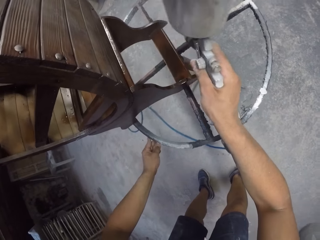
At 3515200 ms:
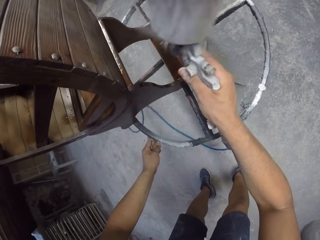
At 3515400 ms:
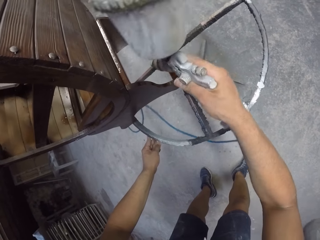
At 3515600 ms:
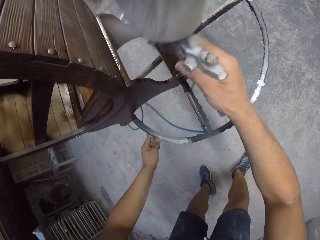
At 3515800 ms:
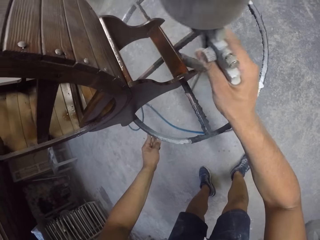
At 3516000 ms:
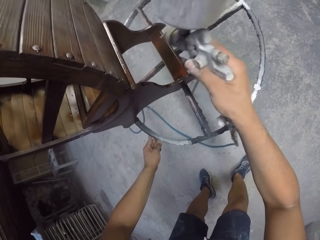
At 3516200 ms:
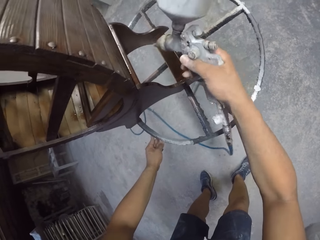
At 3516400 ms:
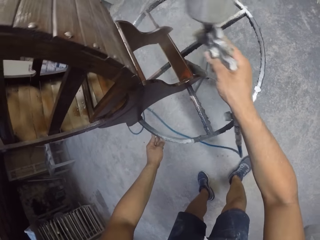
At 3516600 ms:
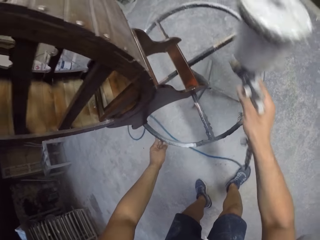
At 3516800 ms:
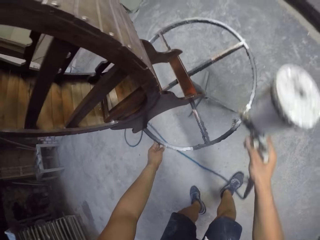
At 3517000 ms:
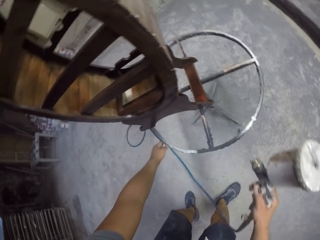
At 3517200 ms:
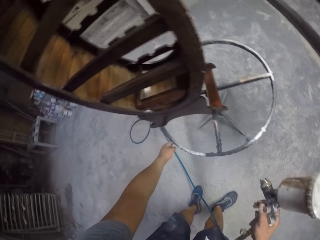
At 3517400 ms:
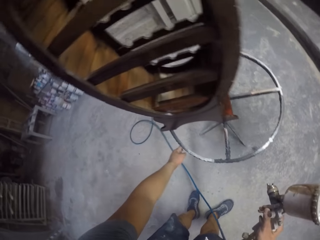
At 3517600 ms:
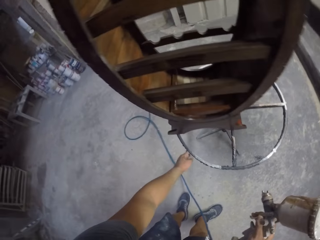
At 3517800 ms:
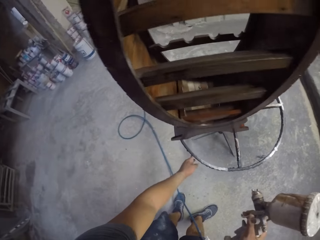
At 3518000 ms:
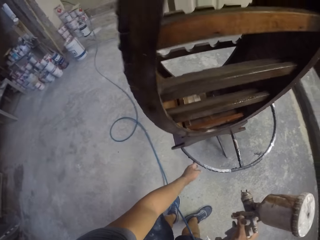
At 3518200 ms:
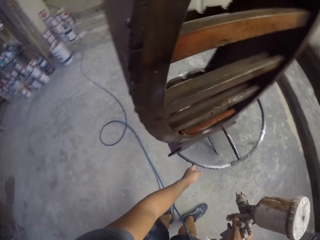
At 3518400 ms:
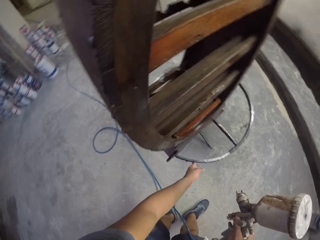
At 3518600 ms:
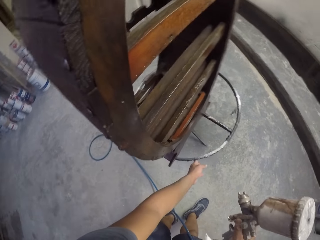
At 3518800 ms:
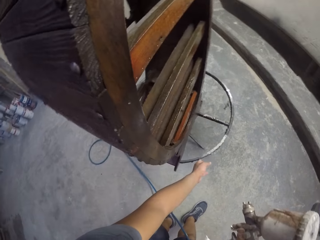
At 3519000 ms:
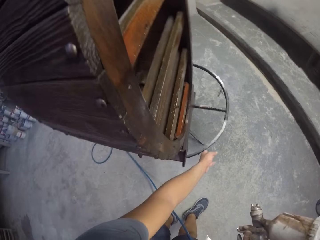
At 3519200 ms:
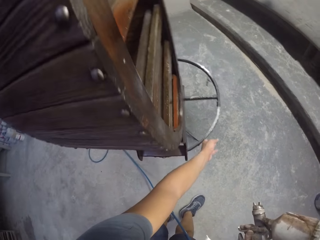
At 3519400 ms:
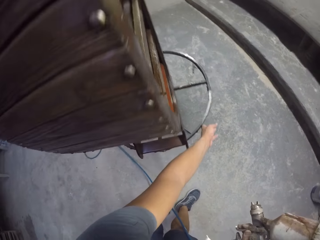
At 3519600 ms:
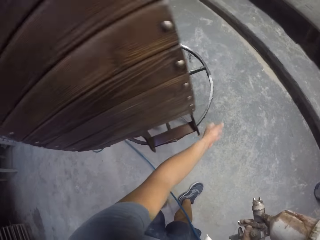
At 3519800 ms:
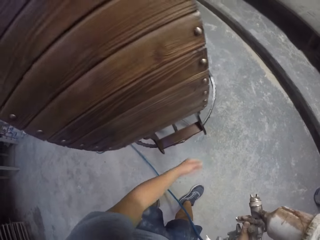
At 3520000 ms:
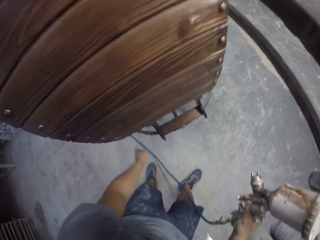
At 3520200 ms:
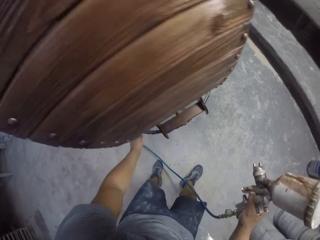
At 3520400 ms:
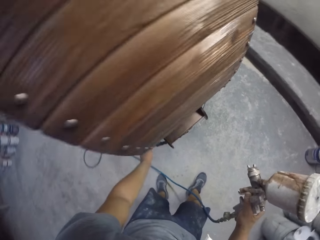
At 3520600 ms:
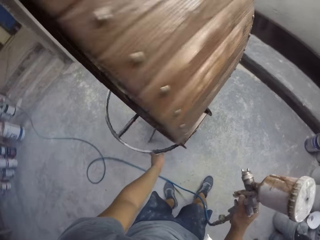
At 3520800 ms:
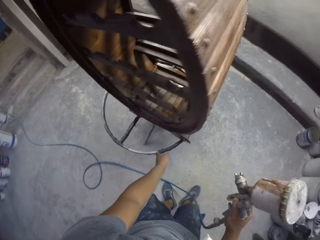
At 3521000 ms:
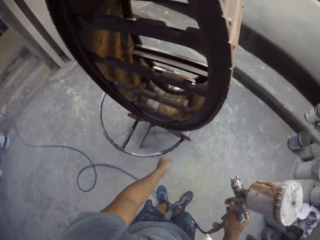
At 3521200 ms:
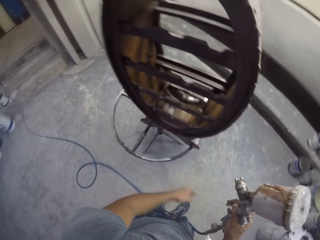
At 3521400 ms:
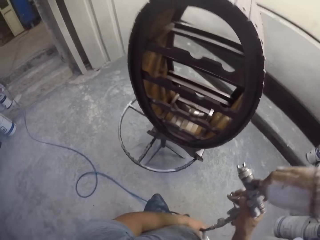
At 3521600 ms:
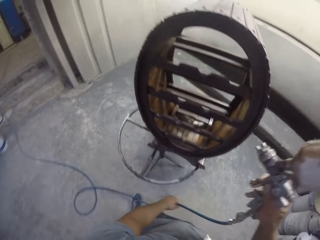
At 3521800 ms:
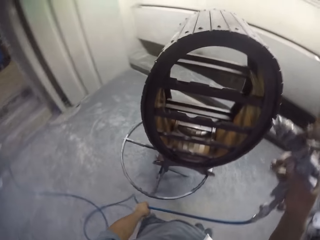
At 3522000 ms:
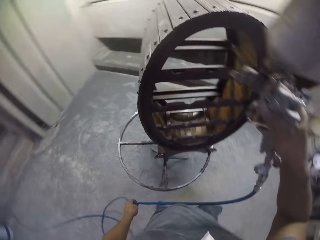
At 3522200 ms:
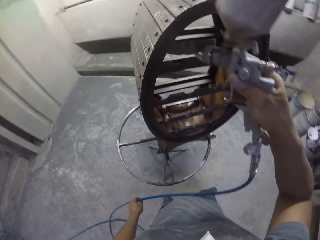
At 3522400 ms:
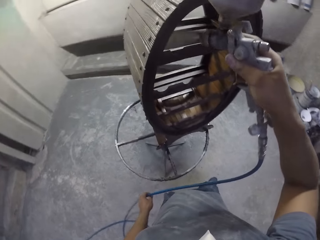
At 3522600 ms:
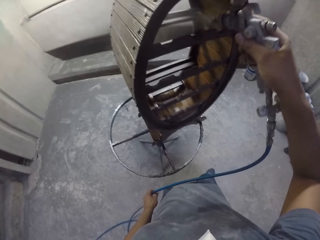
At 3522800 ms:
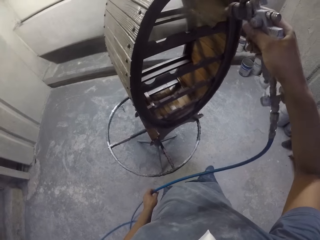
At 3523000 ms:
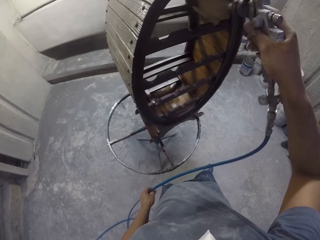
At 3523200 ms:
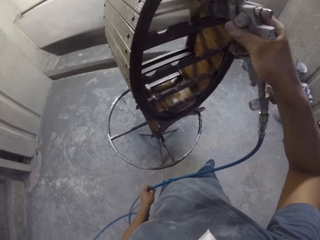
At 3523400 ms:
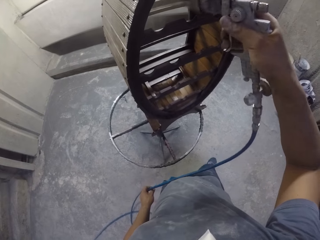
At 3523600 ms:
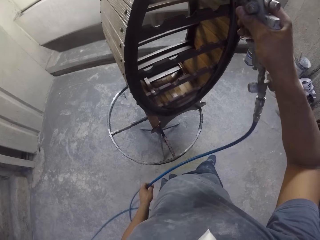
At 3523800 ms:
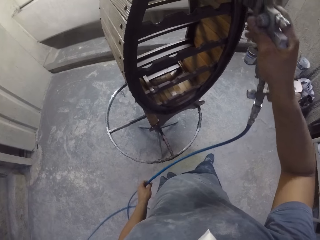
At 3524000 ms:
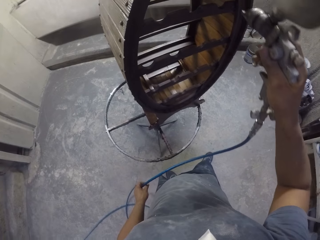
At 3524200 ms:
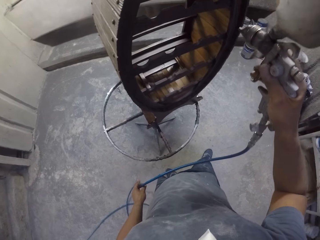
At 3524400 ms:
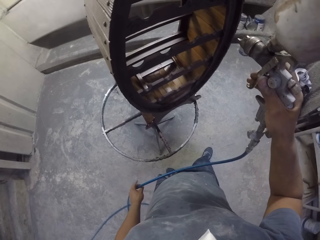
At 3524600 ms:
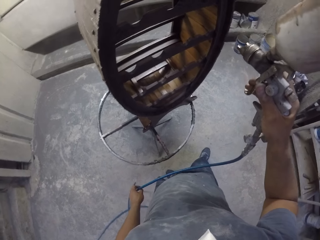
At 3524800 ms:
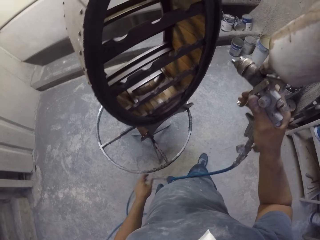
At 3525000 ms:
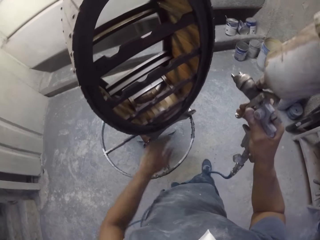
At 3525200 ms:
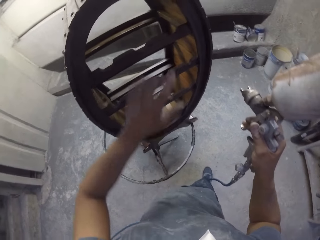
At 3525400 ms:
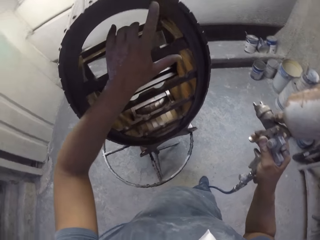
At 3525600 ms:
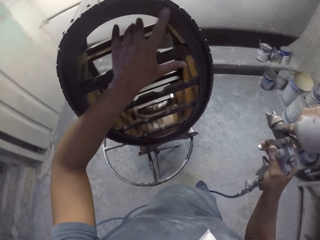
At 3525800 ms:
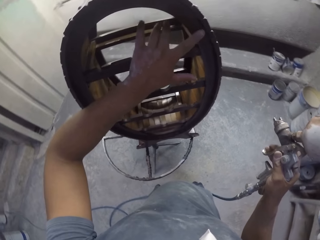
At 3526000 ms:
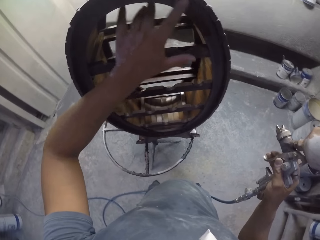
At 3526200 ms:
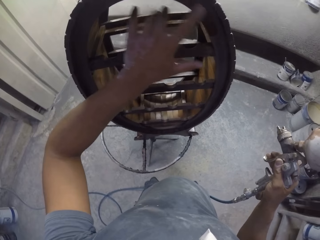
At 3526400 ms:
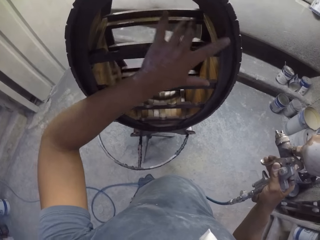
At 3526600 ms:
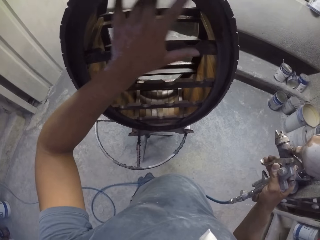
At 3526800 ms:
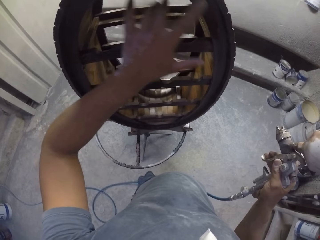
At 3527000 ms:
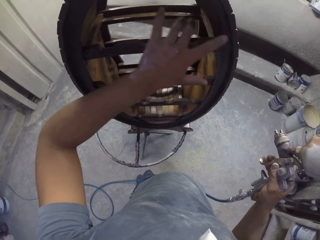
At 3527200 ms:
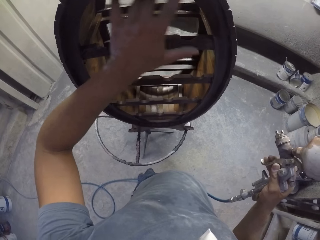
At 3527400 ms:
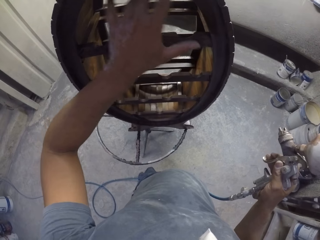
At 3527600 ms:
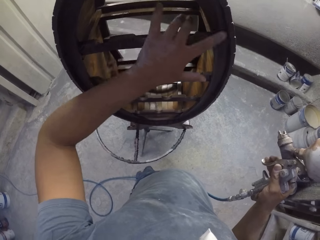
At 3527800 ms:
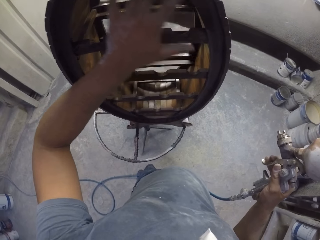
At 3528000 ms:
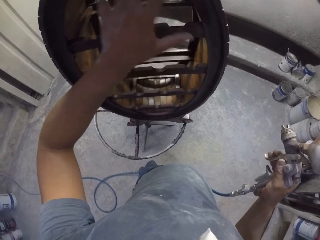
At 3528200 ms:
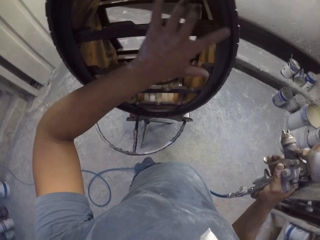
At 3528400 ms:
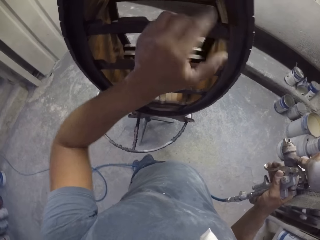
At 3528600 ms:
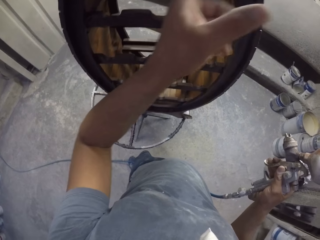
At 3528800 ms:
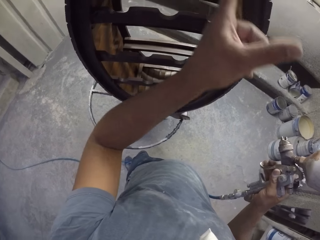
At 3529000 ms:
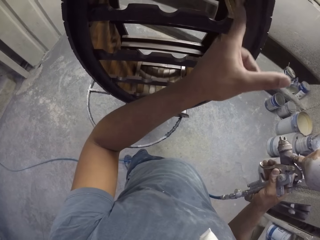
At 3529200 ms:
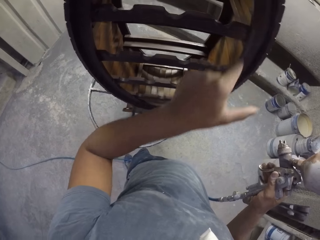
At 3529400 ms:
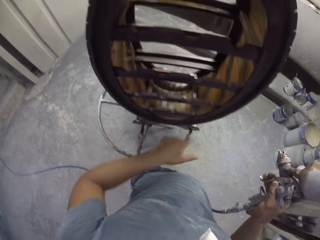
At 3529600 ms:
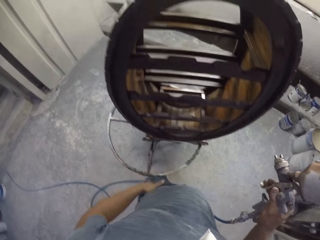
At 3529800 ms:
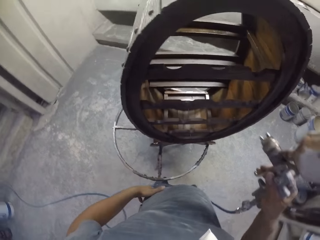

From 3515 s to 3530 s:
The camera wearer sprays paint on a wooden stand with a spray gun. They rotate a stand with the left hand. They spray paint on the wooden stand with the spray gun. They wipe the wooden stand with the left hand.

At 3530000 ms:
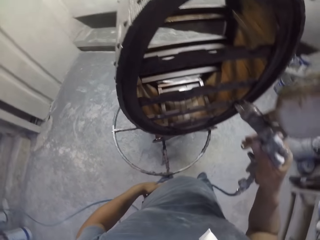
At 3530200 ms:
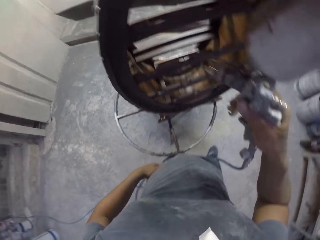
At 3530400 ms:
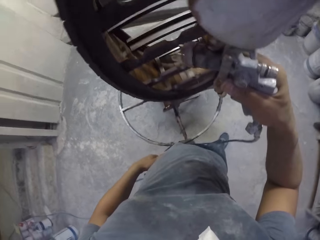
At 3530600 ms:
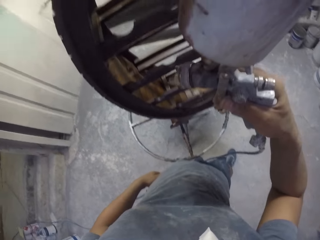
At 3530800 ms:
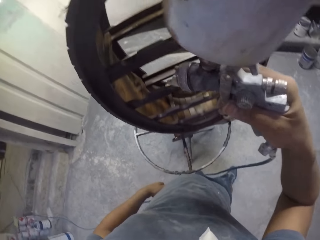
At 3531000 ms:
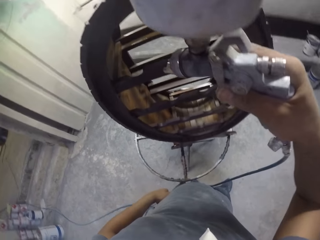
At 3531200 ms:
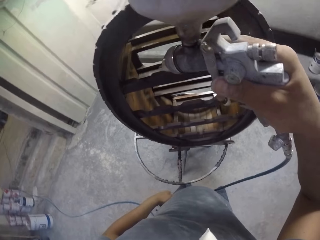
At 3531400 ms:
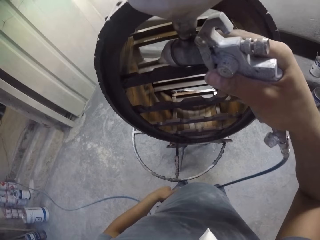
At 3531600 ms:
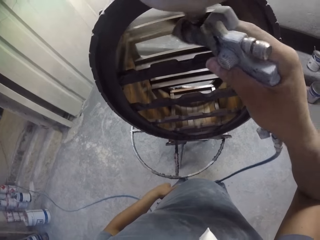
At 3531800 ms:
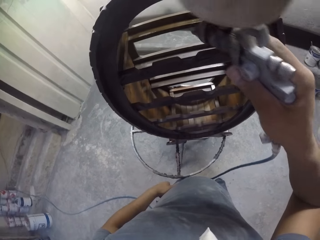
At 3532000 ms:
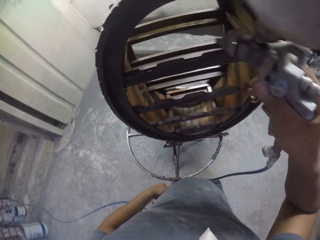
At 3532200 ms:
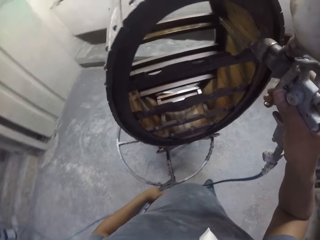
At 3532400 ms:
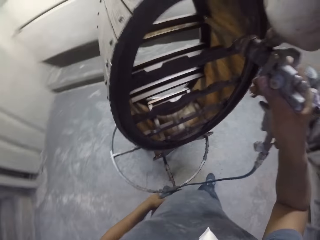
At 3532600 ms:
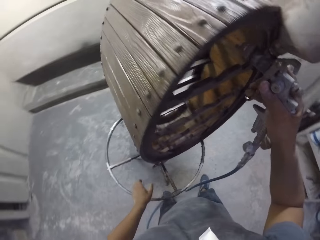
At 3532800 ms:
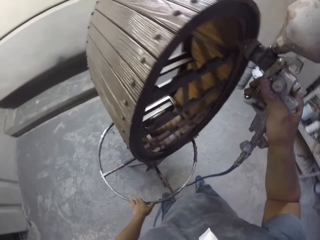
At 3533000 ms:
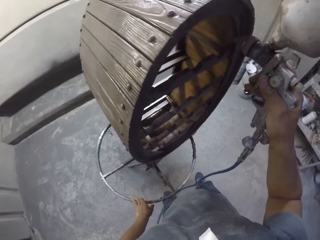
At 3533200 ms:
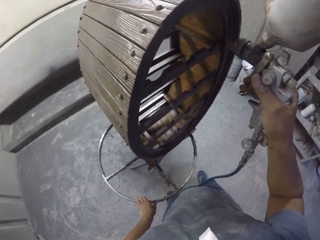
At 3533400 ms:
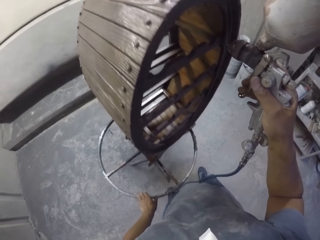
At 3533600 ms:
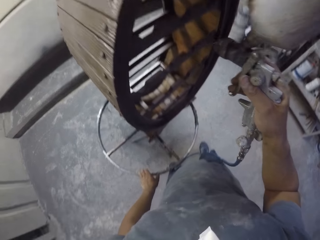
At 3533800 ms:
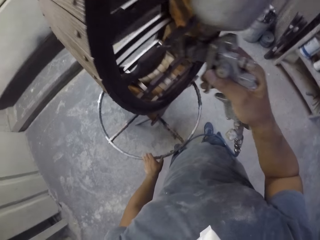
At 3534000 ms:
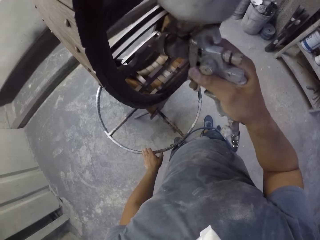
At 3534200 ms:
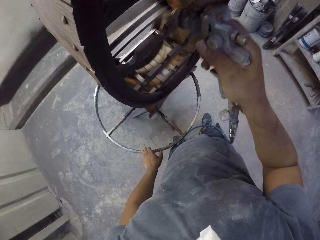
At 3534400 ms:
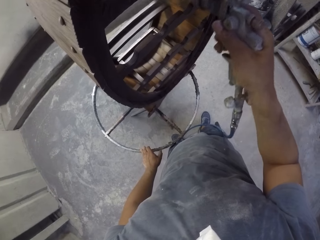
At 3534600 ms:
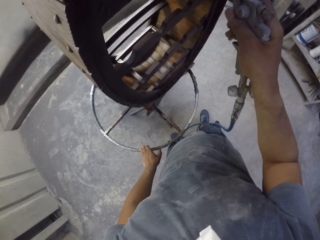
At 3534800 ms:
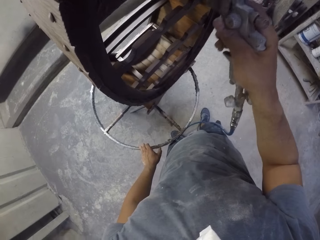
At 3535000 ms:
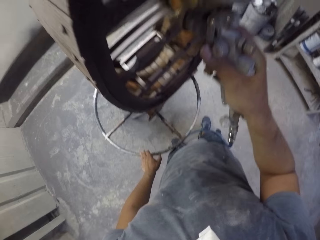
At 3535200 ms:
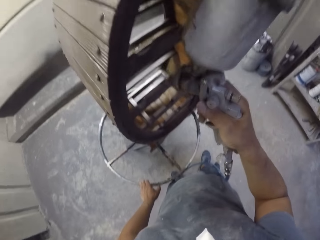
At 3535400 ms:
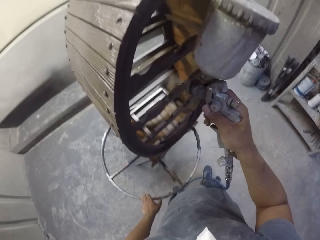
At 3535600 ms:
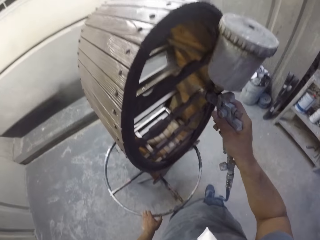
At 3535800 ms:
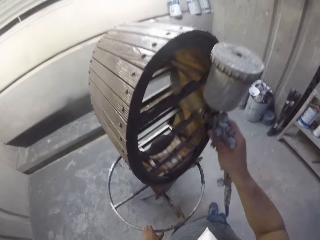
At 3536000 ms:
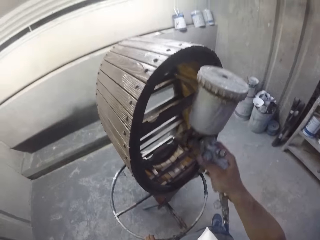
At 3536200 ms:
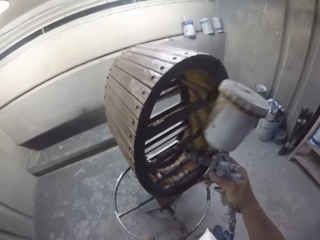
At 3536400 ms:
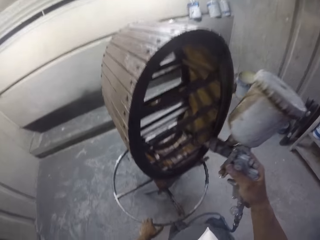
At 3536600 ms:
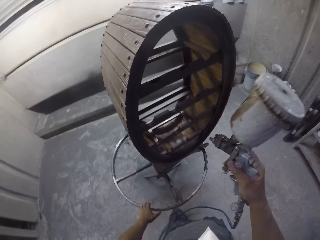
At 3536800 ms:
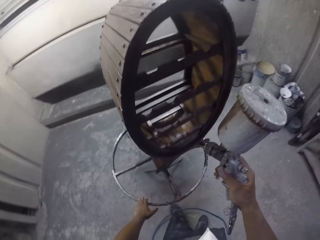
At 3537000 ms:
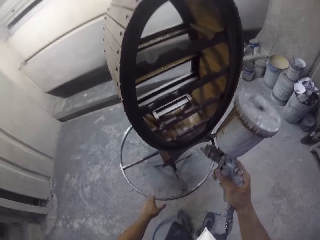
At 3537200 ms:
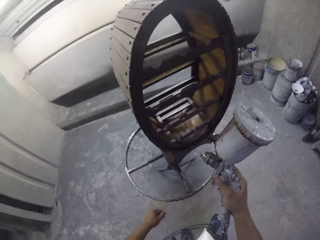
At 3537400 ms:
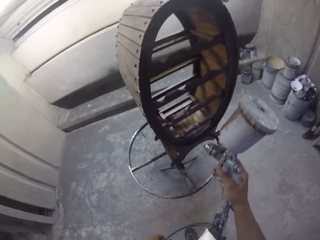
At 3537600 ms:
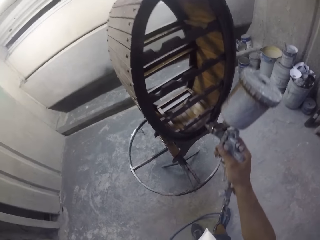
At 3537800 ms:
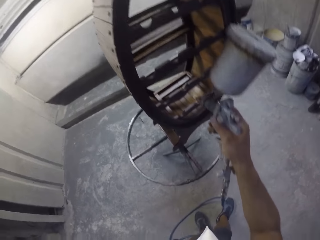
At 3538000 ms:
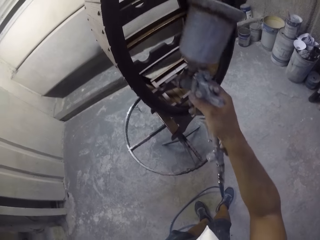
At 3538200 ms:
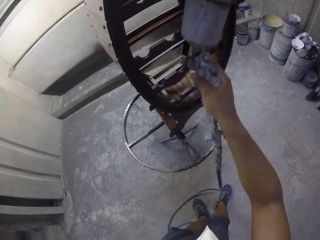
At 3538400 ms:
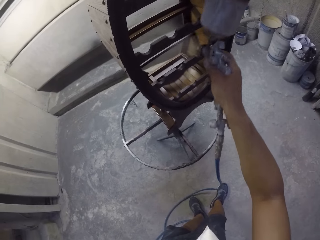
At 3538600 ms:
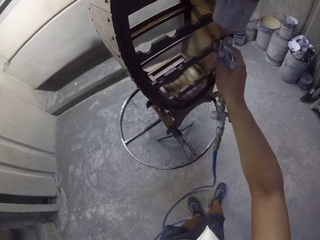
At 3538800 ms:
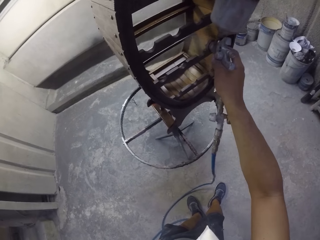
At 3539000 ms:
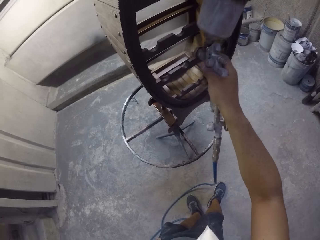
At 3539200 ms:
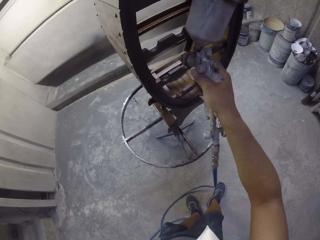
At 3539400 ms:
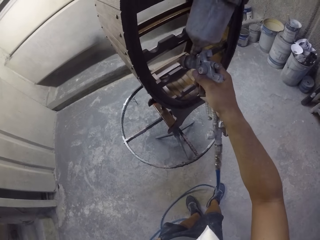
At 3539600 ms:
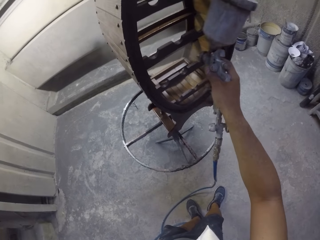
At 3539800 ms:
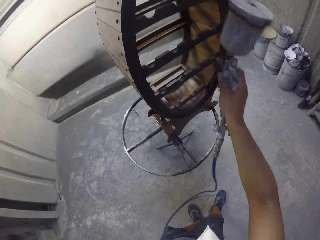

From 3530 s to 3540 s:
The camera wearer sprays paint on a wooden stand with a spray gun.
